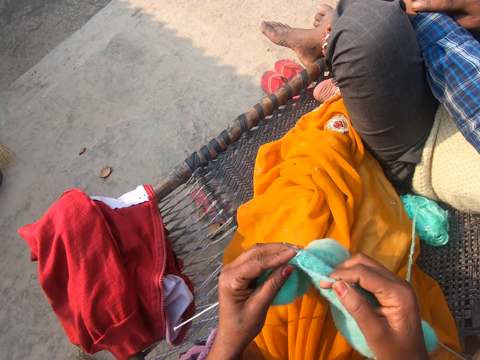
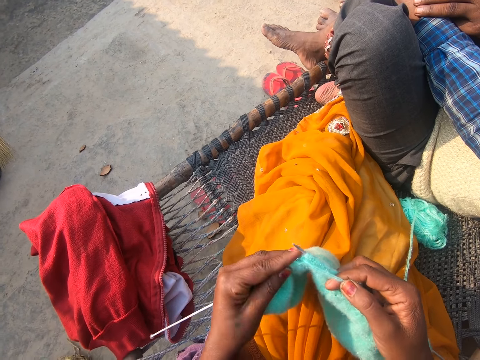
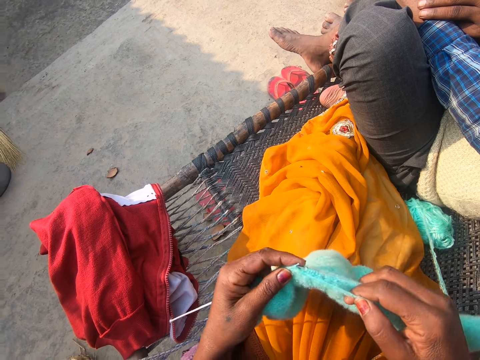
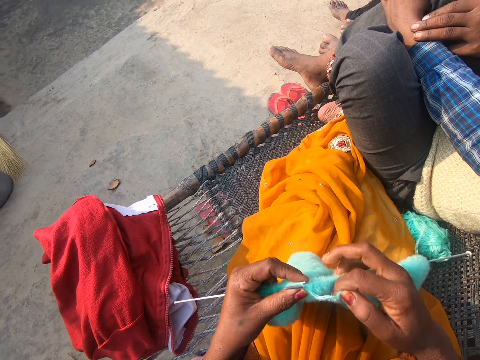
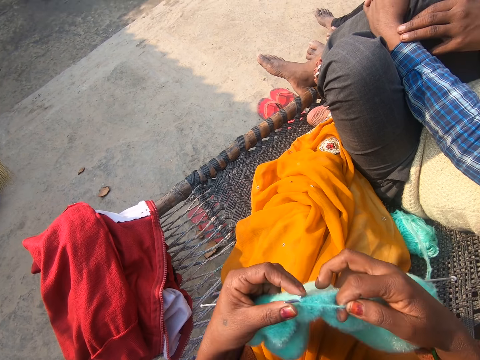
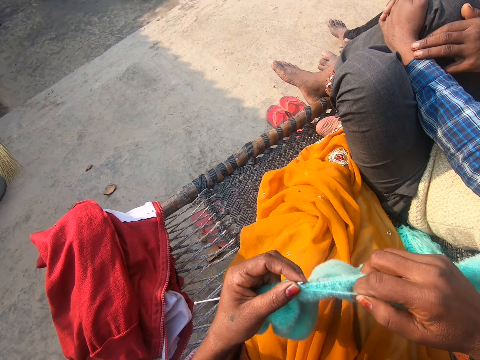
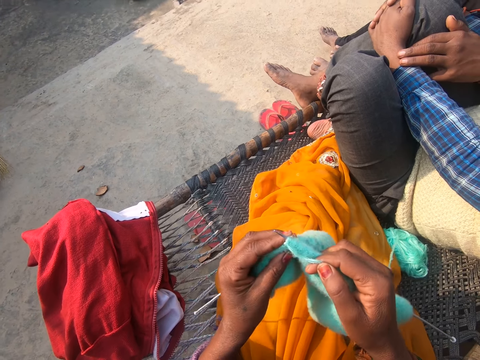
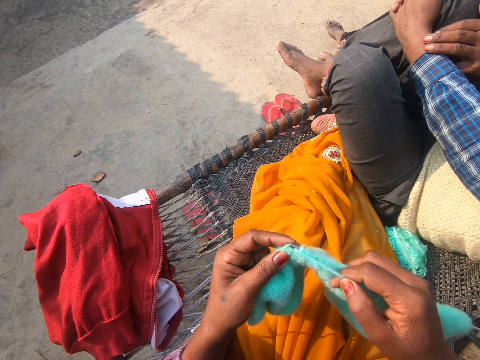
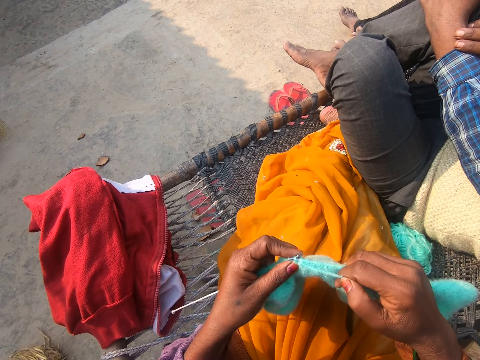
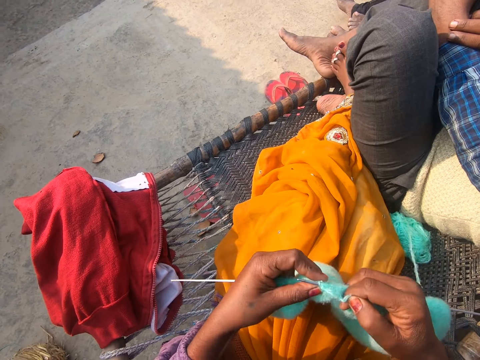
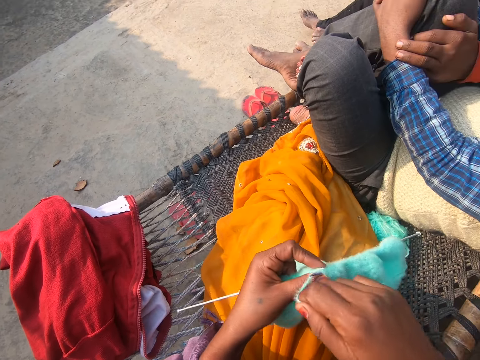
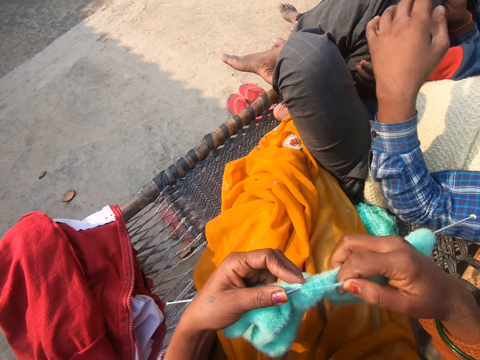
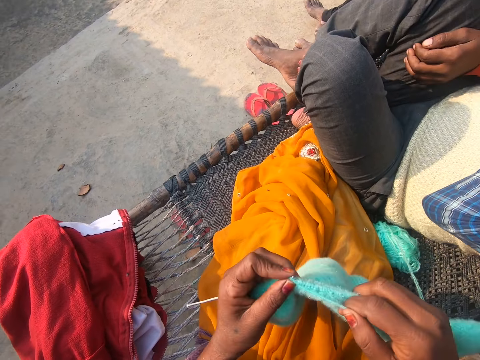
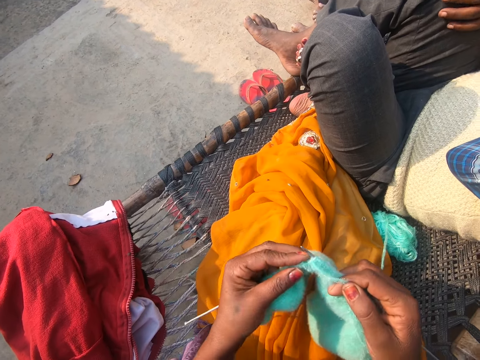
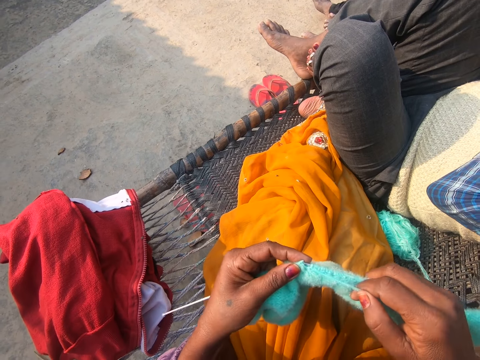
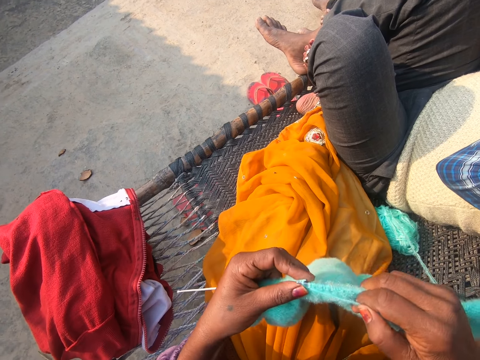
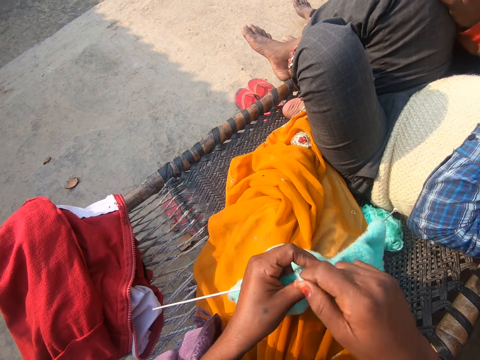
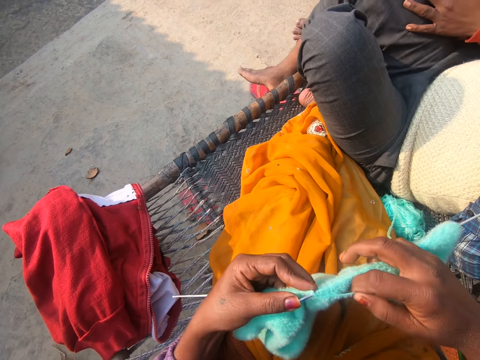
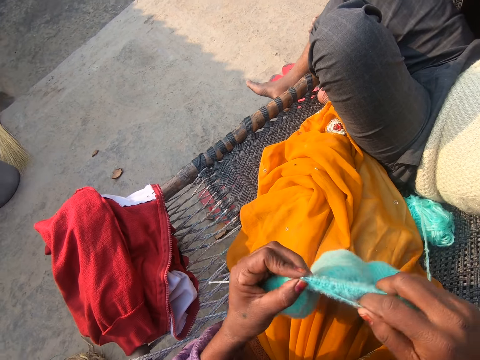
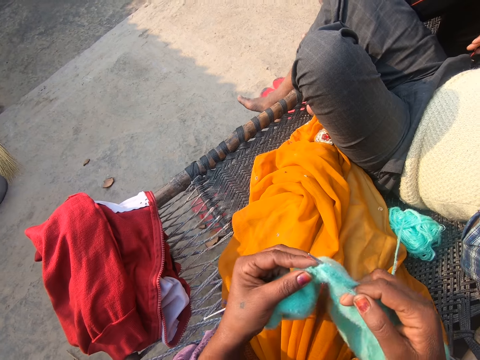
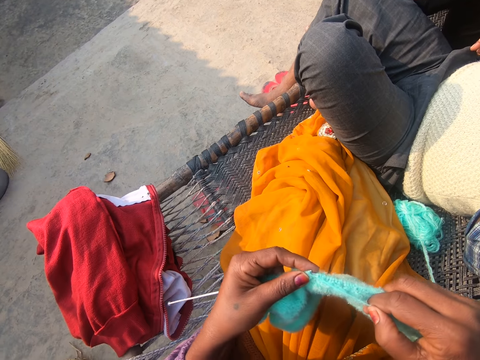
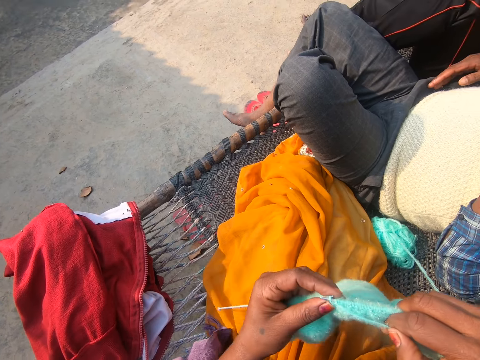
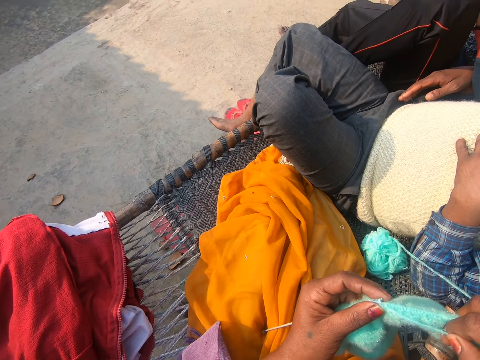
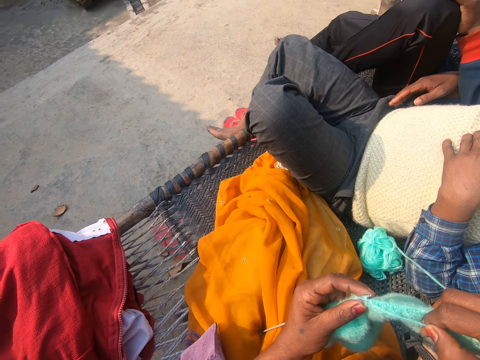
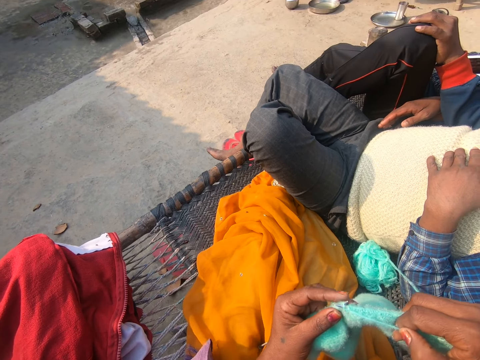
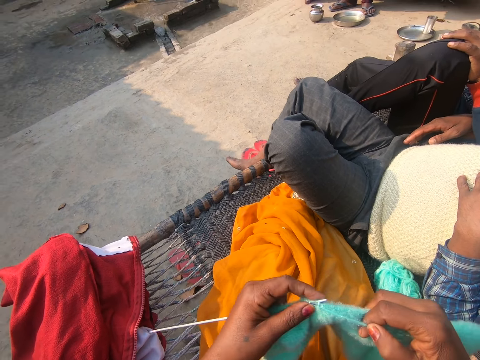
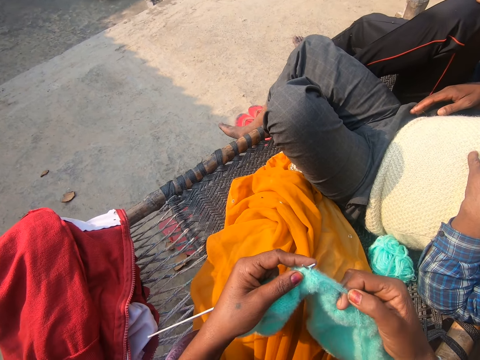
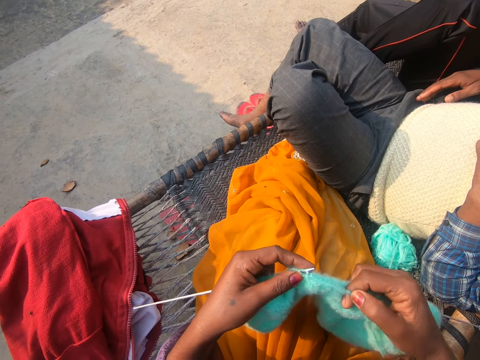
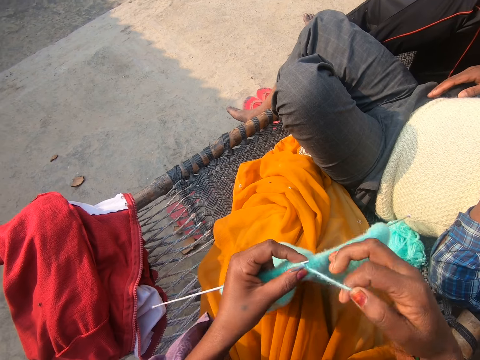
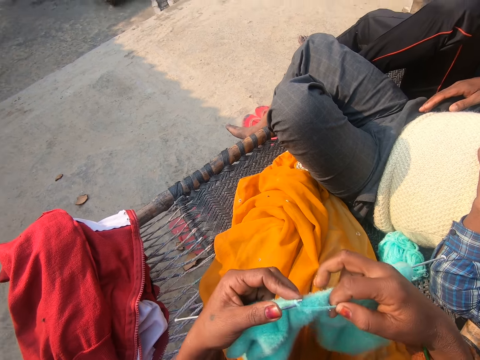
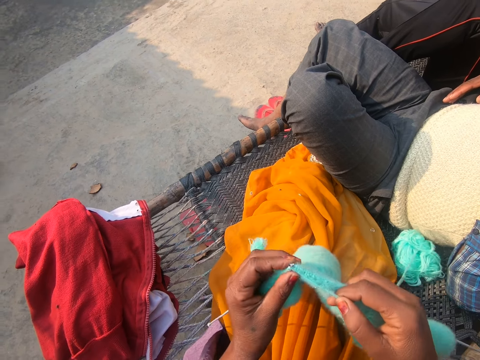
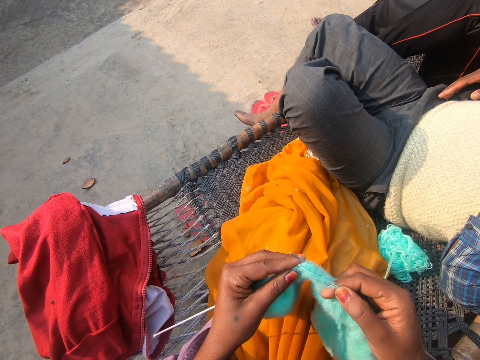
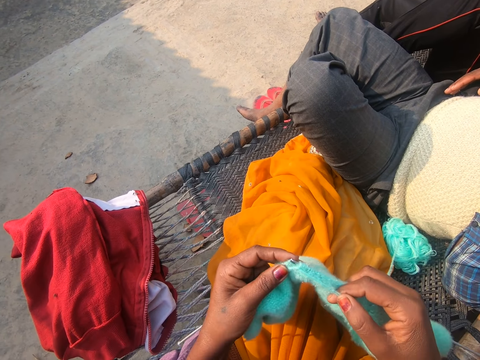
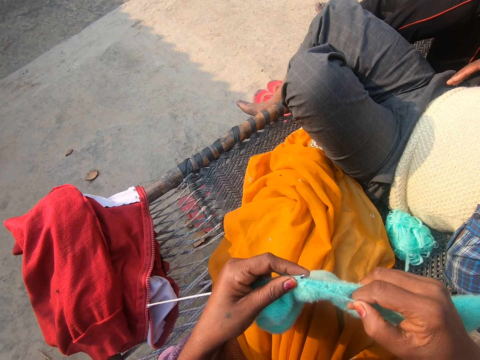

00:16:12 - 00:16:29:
A man touches another man on his leg. The other man touches his chest. The first man touches his leg.

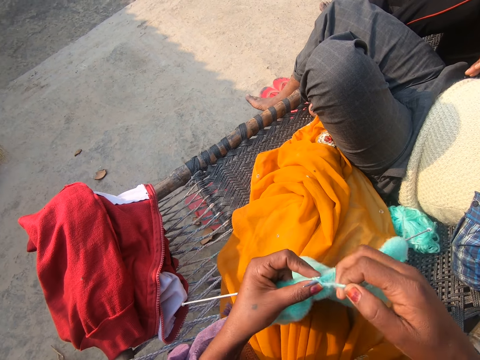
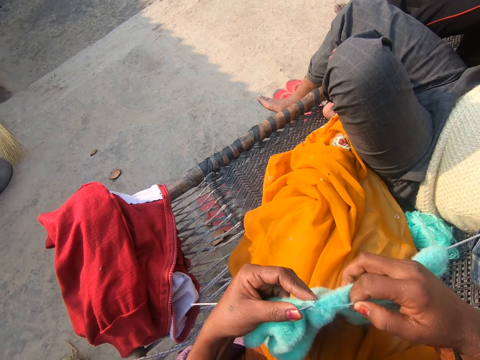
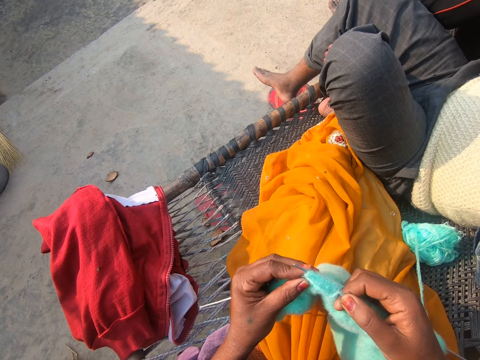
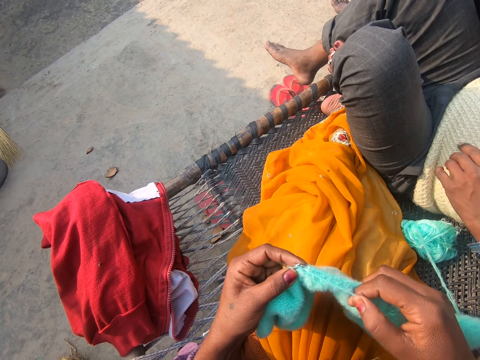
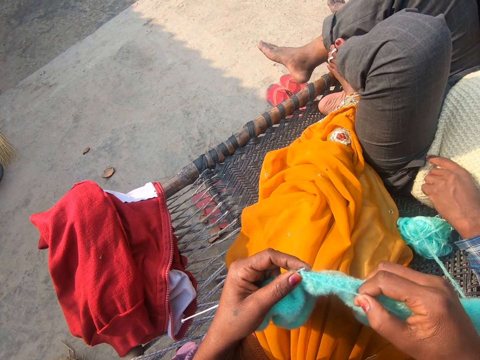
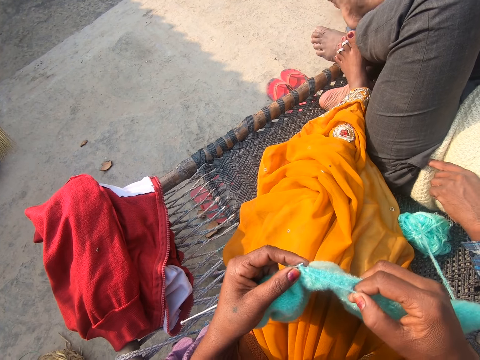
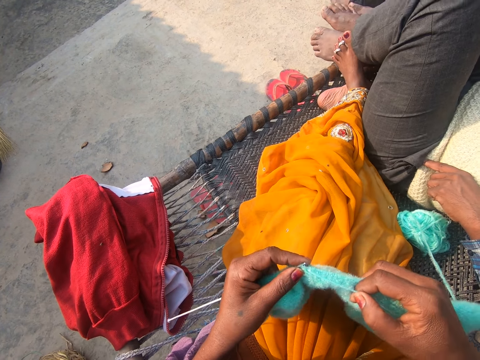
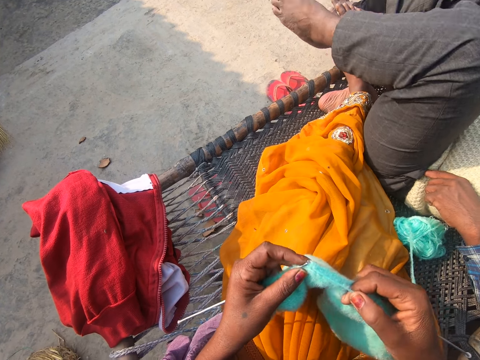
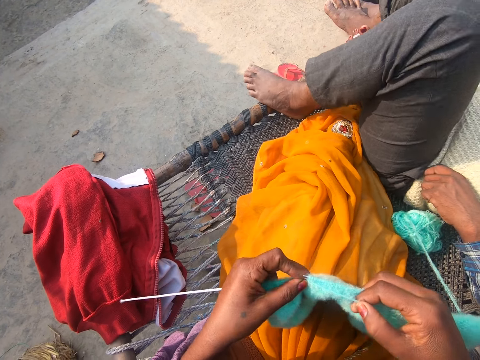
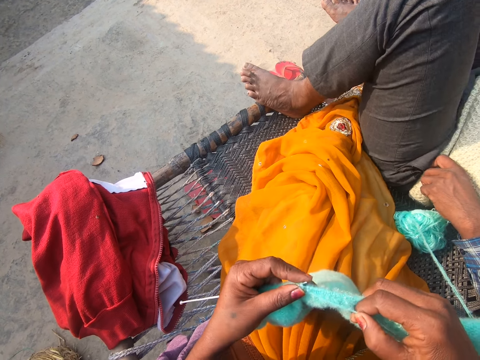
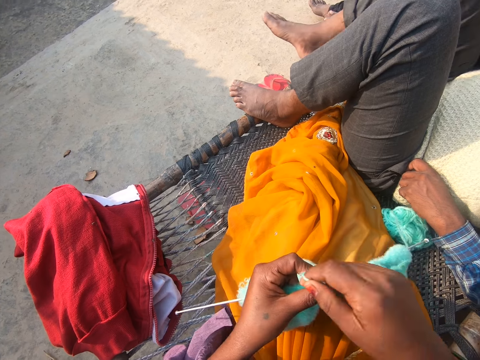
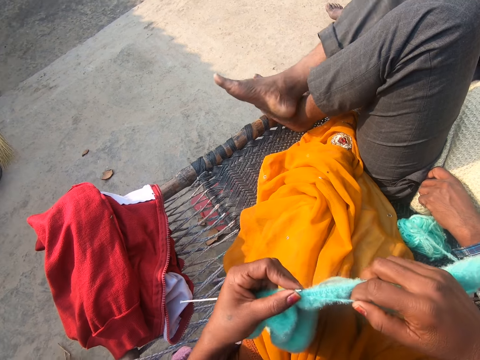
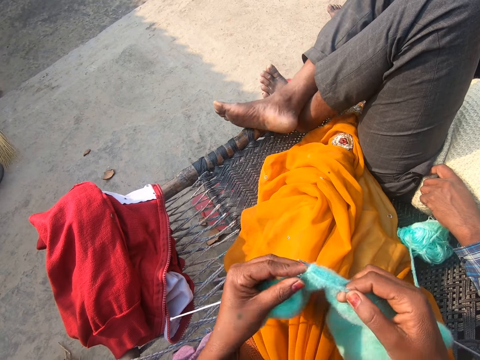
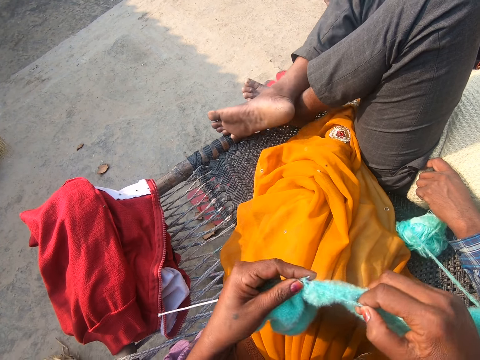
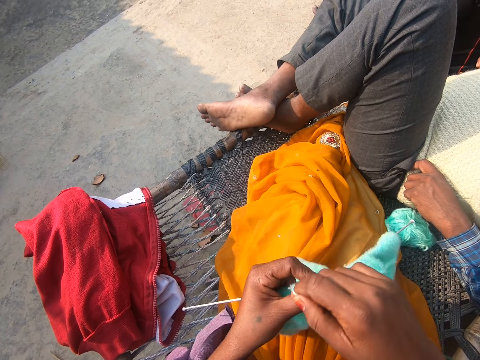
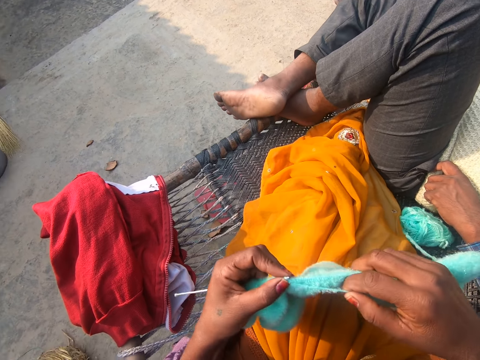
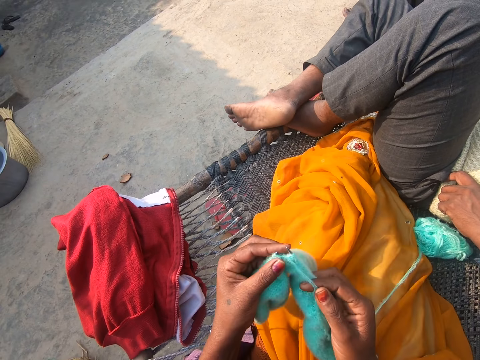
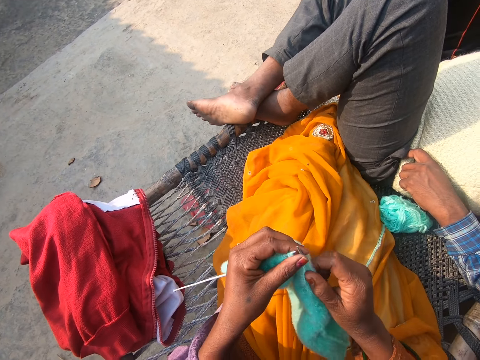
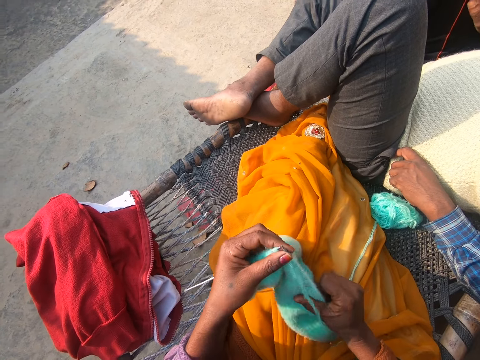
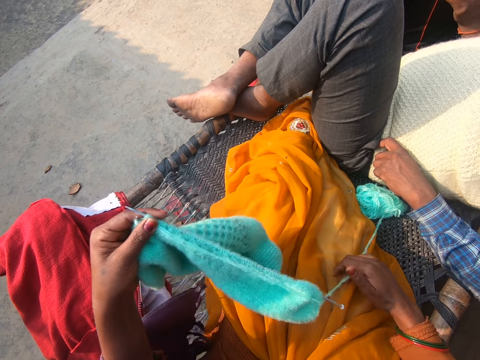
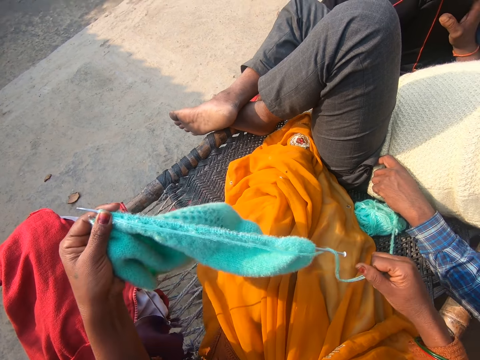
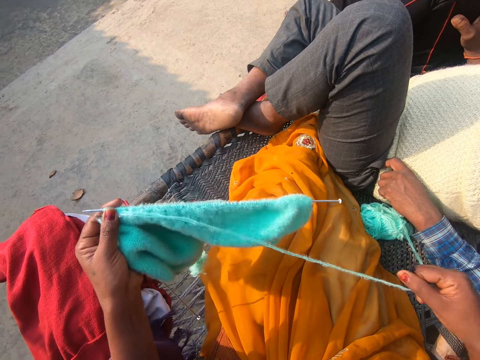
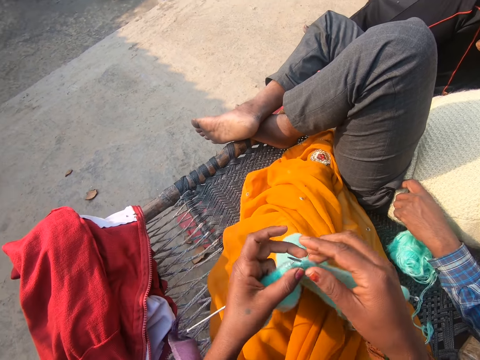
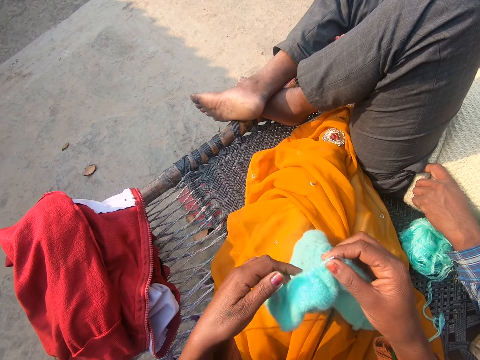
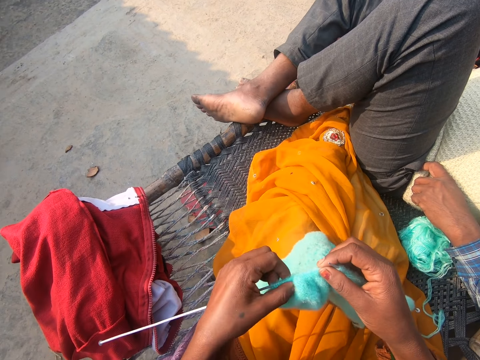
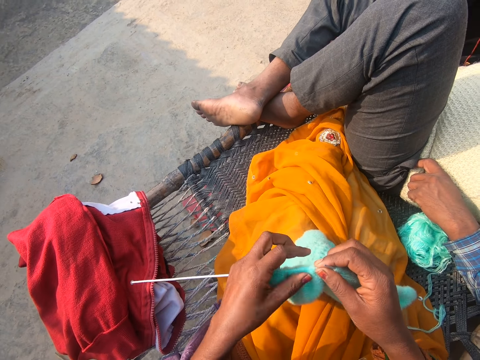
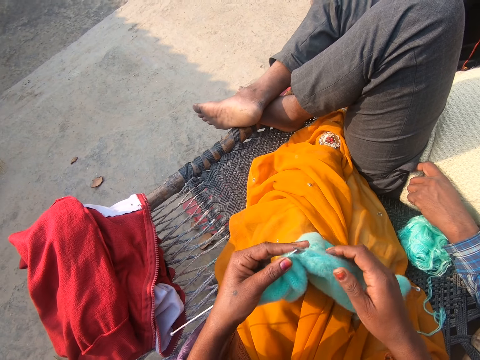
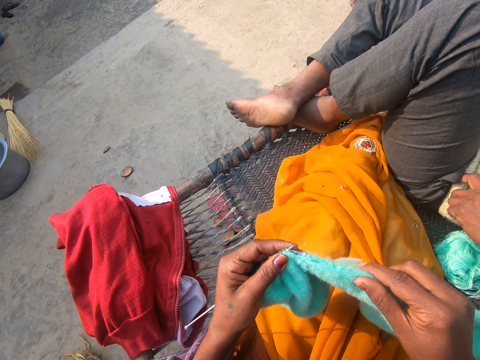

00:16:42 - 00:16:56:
A man crosses his legs. The camera wearer pulls the yarn. They pull the woolen fabric on the knitting needle.
